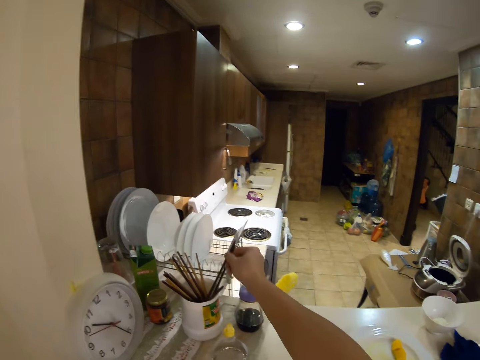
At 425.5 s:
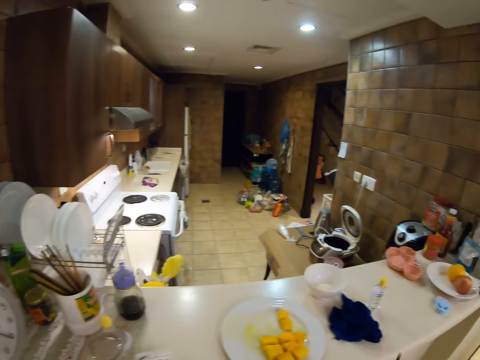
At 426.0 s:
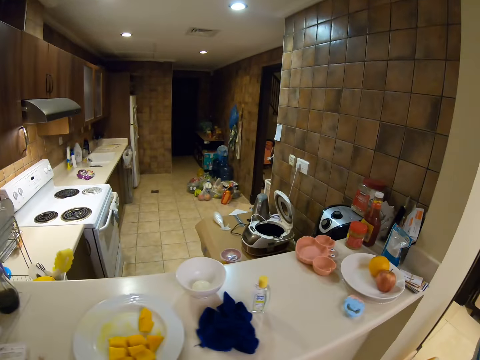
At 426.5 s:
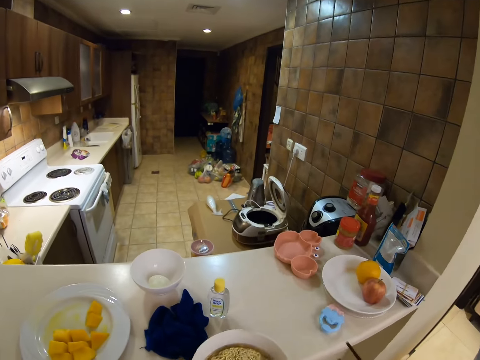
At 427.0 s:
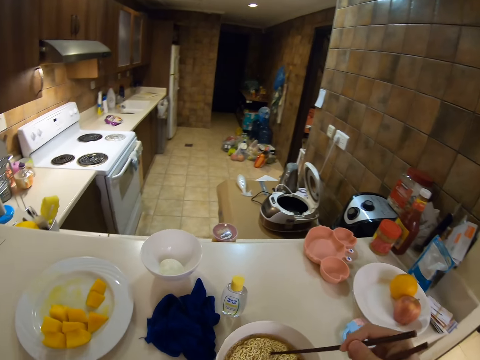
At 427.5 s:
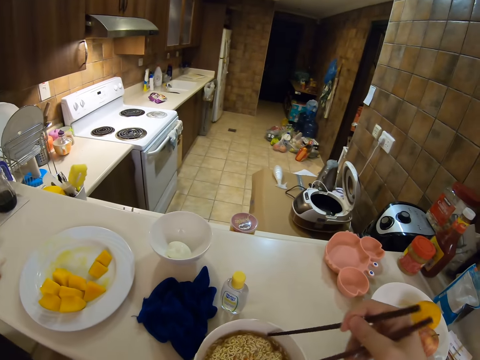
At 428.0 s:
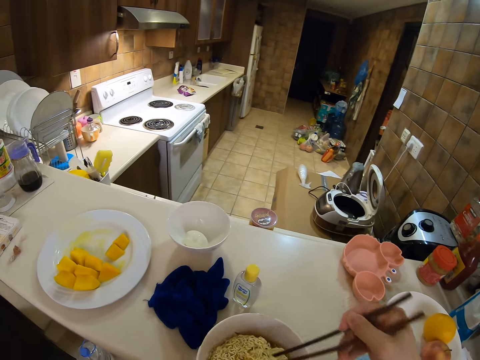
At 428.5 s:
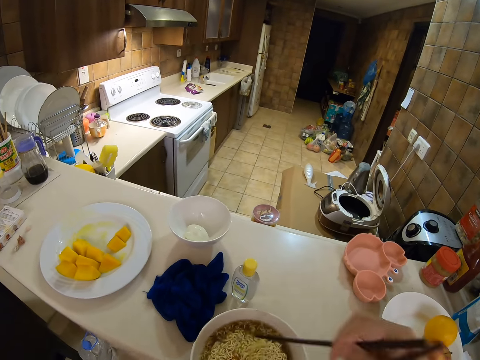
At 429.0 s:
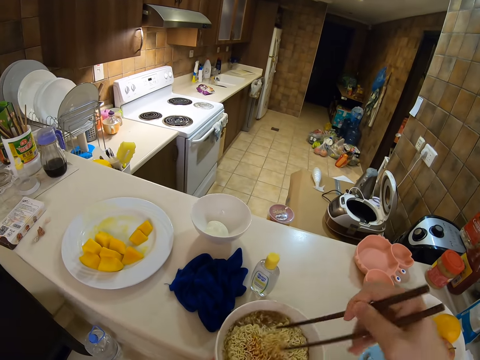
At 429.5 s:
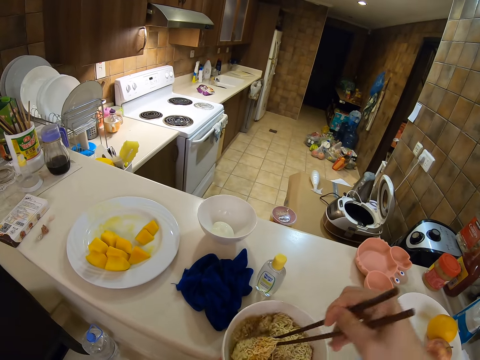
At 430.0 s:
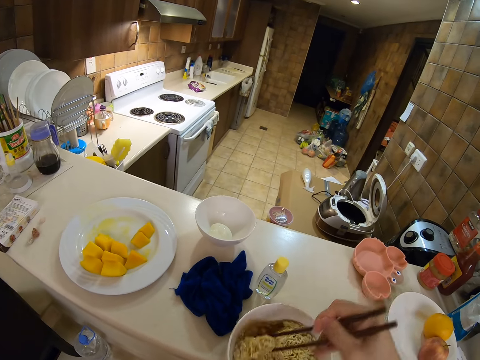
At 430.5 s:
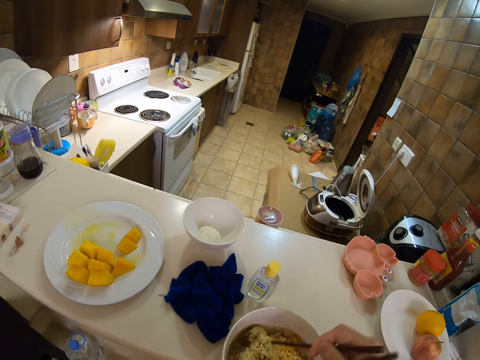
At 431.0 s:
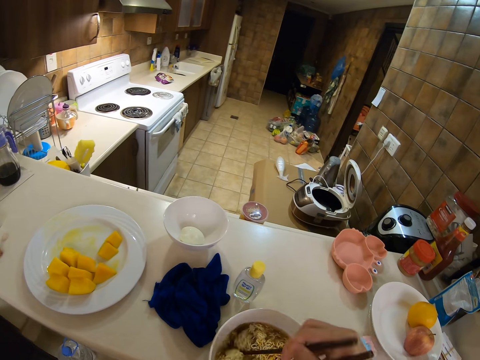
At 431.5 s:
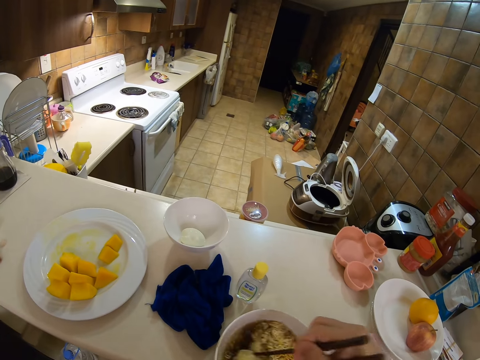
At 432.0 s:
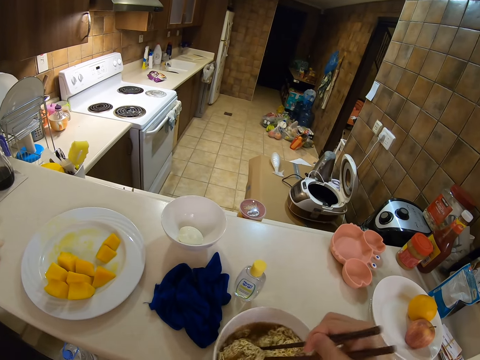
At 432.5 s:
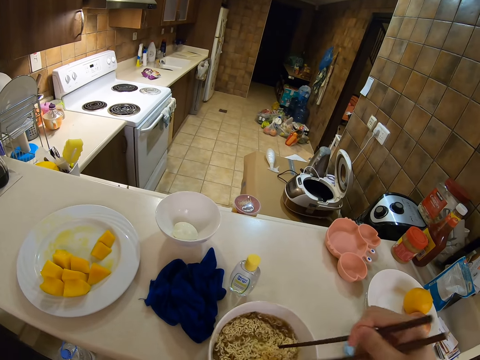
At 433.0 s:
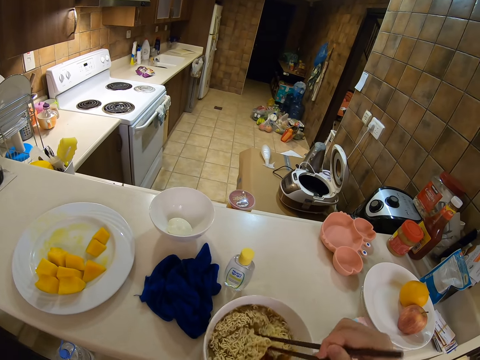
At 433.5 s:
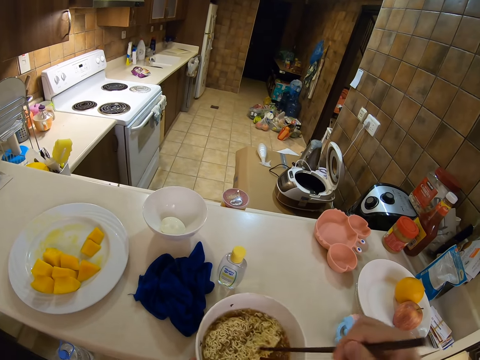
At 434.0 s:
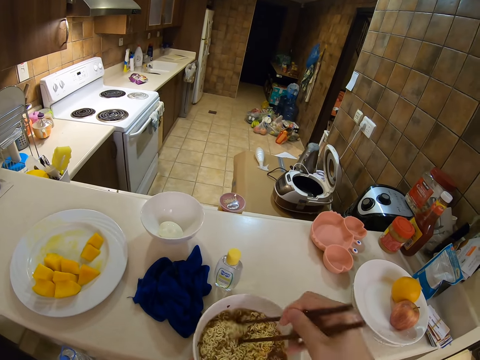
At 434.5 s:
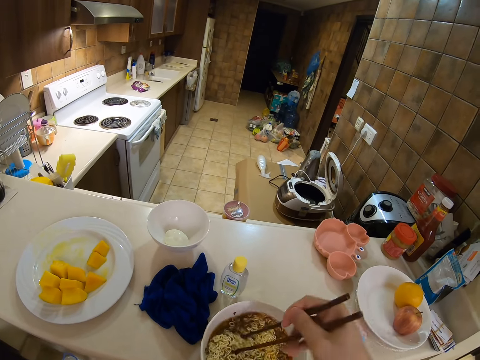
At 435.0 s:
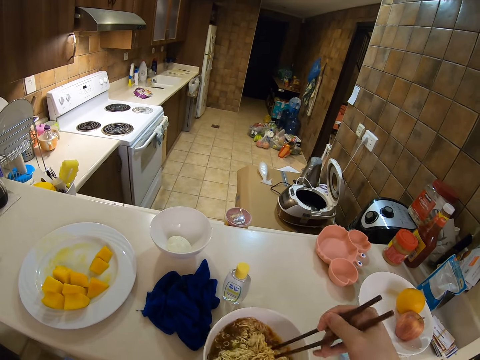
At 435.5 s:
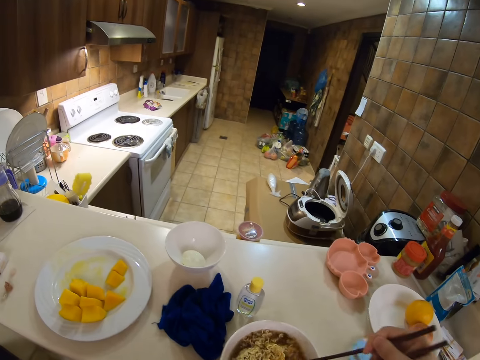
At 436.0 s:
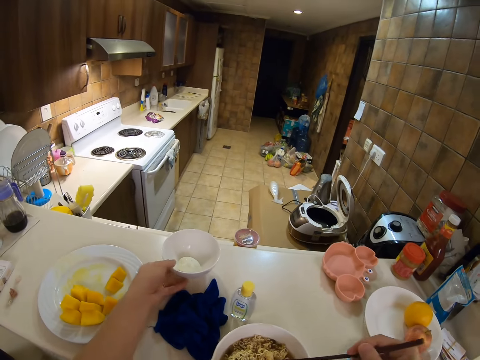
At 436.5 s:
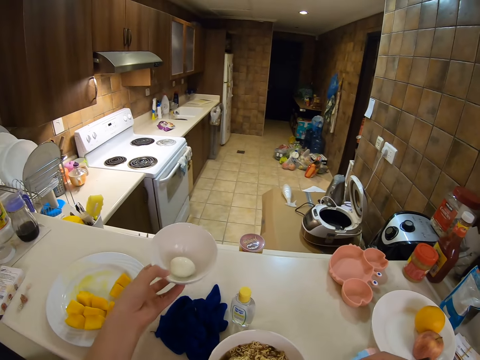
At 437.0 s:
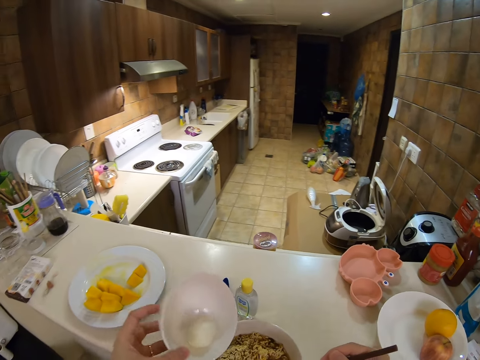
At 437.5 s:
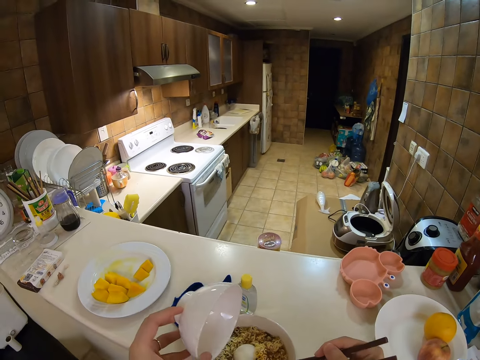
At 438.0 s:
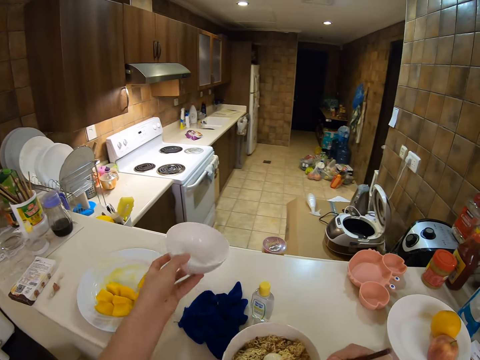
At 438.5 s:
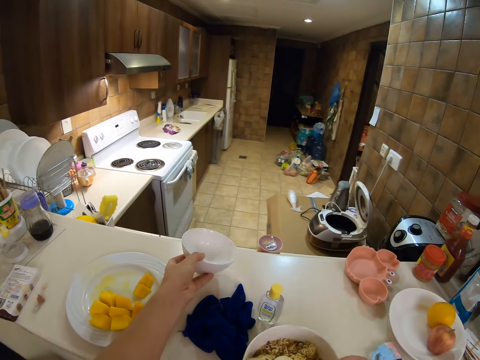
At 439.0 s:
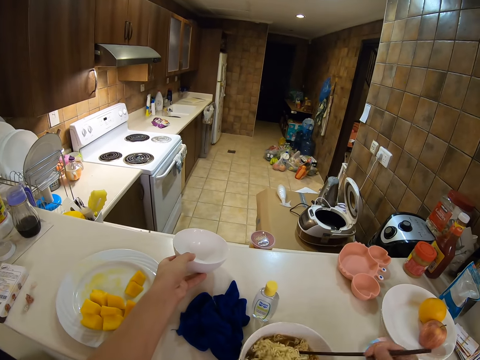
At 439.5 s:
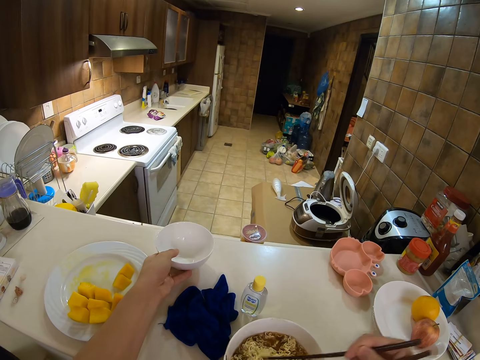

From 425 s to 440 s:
The camera wearer takes a chopstick.

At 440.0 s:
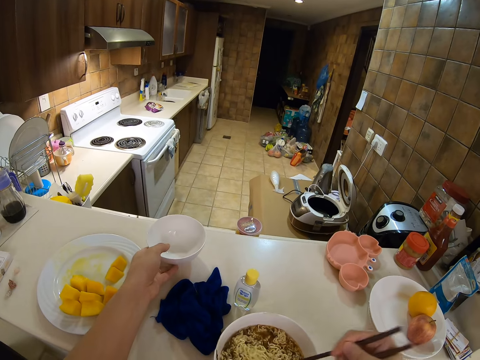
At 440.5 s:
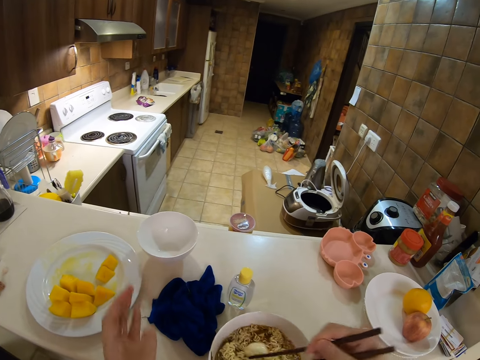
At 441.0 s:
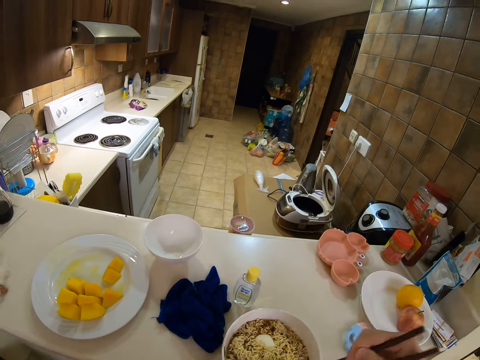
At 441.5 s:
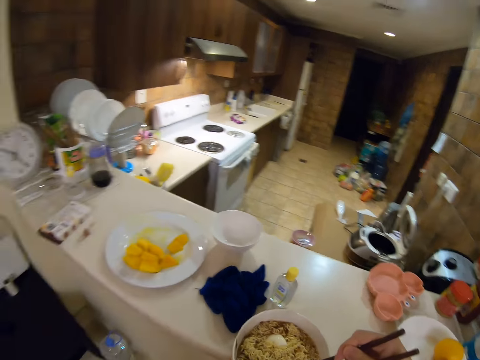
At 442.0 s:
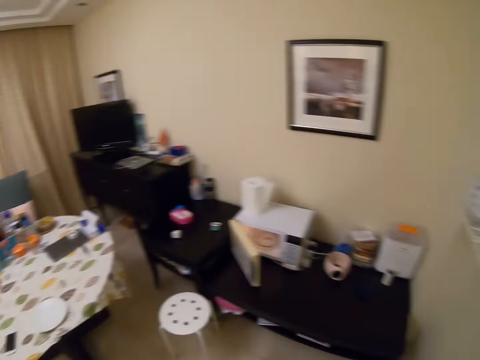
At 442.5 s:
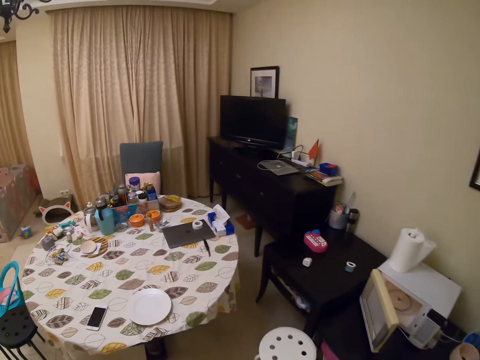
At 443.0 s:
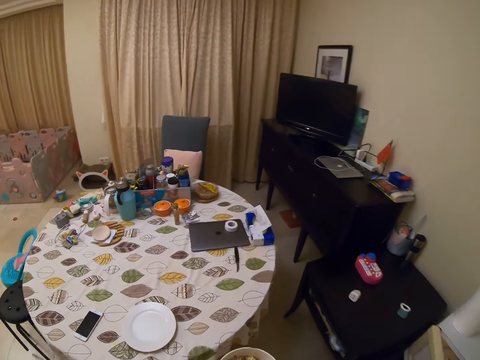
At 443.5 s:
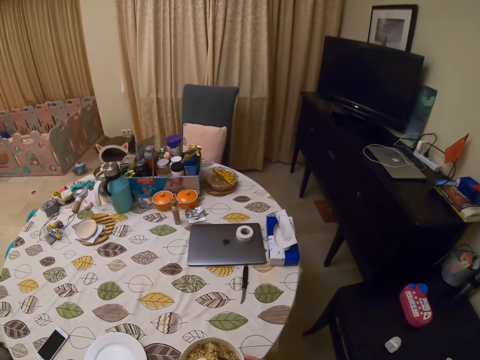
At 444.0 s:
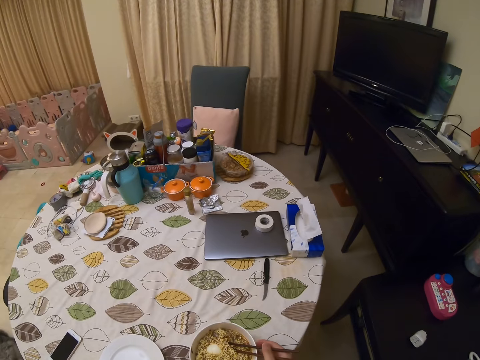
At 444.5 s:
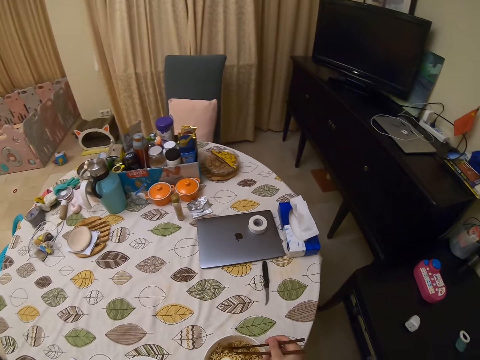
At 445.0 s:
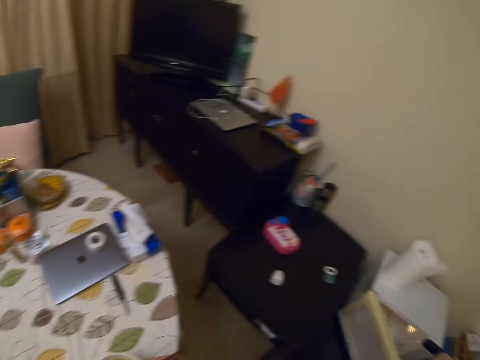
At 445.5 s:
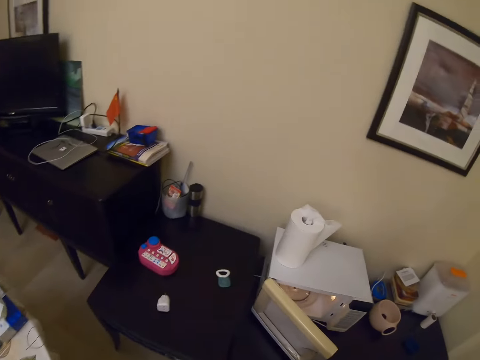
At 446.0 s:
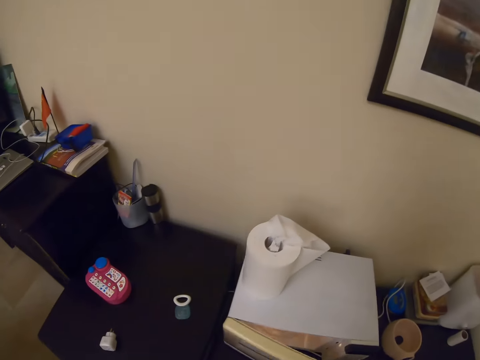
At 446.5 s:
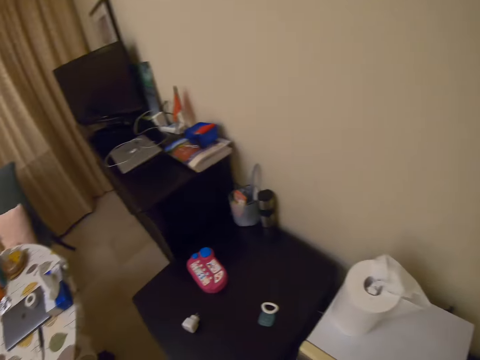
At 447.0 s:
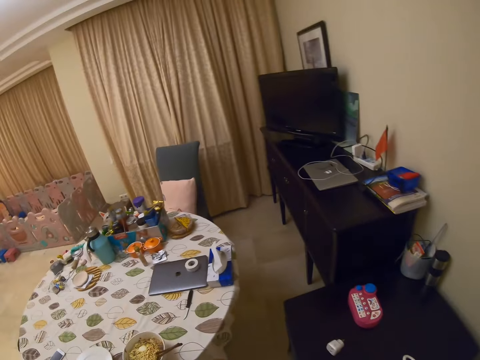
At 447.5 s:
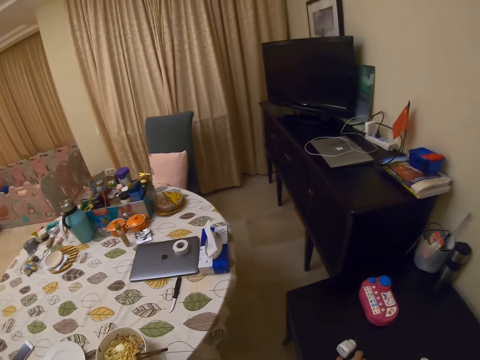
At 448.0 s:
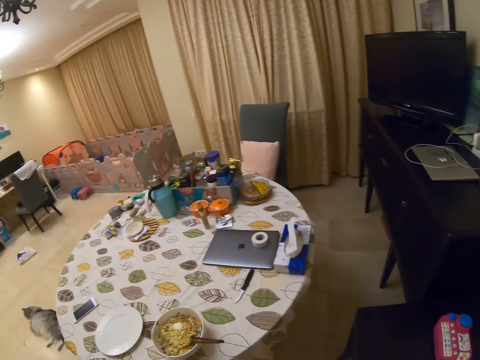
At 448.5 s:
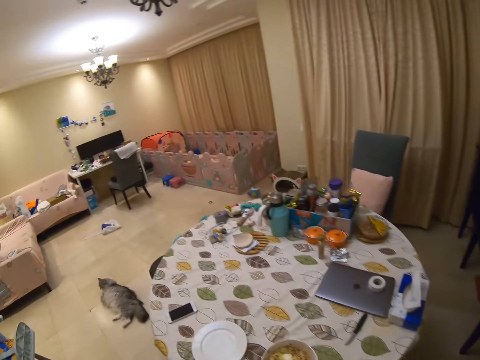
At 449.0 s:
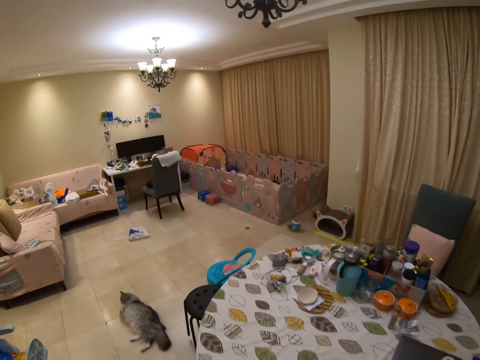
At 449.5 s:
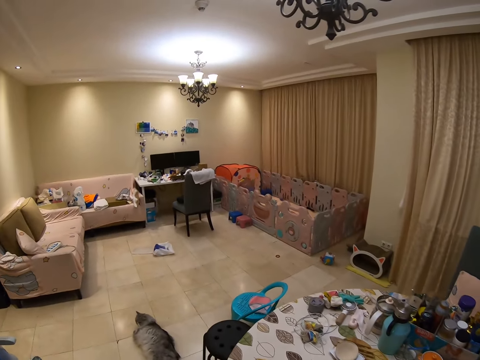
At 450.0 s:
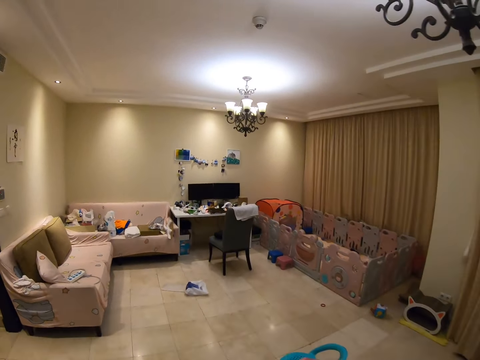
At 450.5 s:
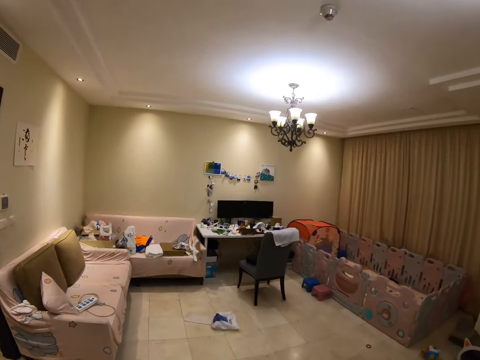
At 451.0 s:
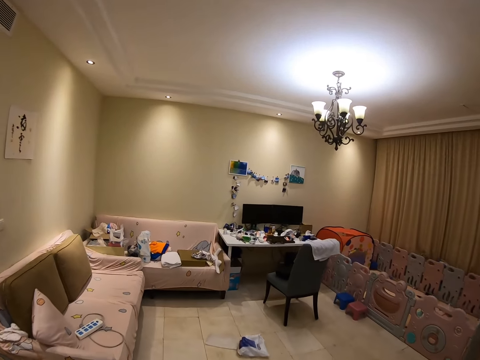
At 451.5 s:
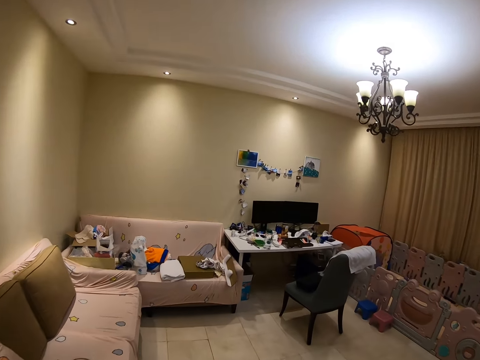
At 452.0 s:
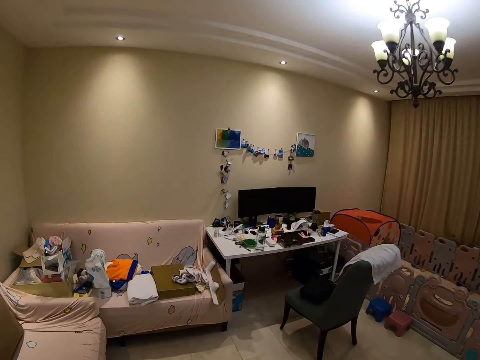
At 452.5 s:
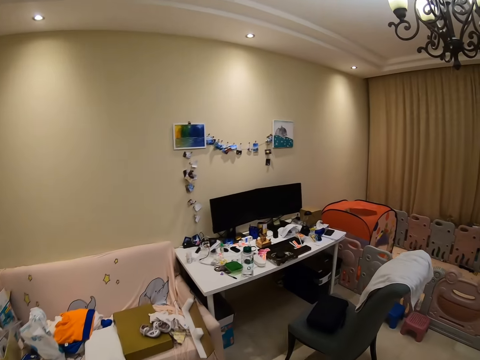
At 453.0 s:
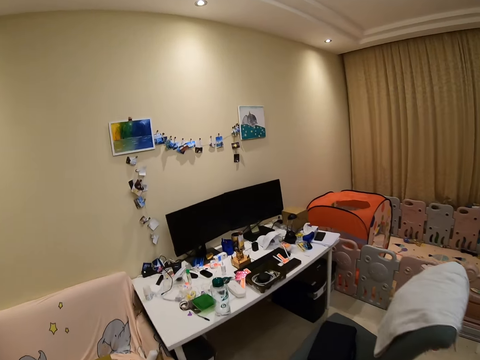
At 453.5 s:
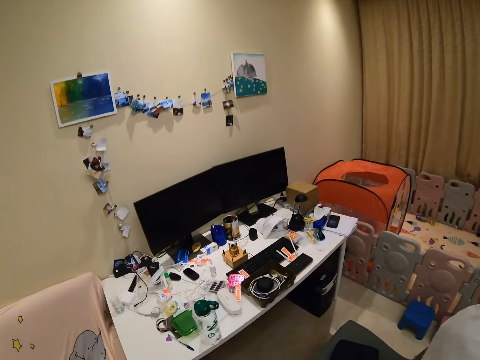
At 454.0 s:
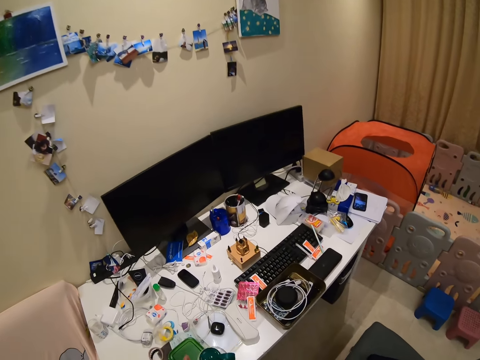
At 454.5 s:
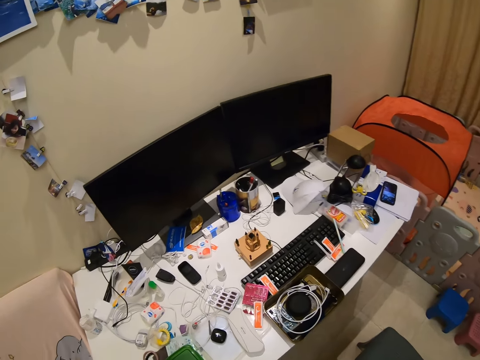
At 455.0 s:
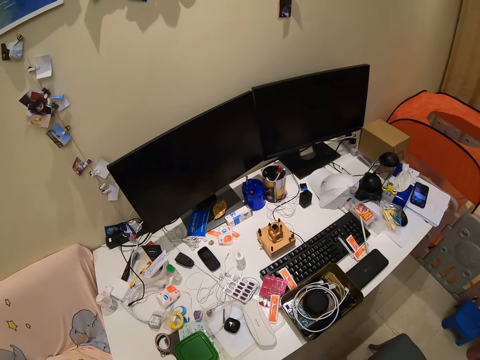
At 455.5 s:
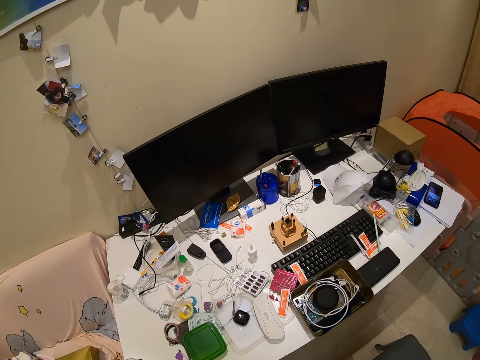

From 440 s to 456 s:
The camera wearer walks around. They put the bowl on the table. They turn the camera. They walk around.
